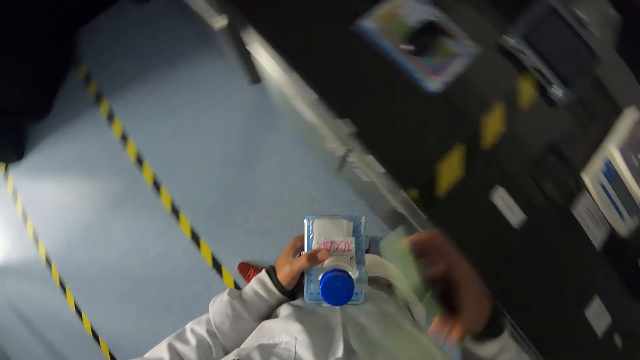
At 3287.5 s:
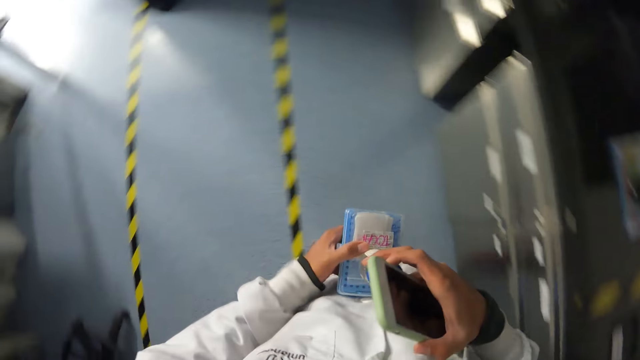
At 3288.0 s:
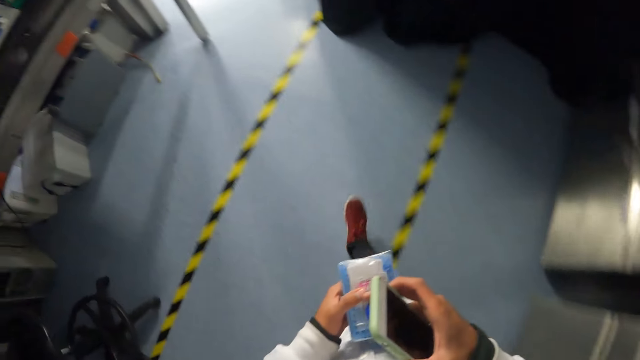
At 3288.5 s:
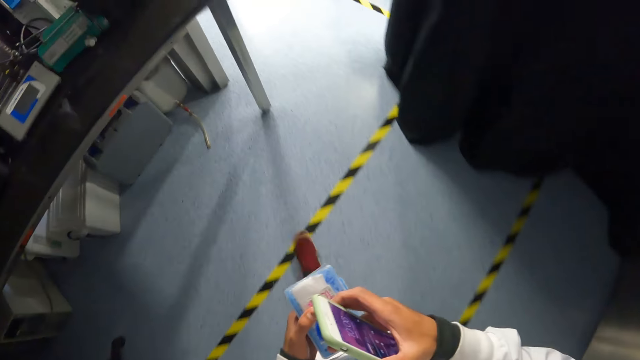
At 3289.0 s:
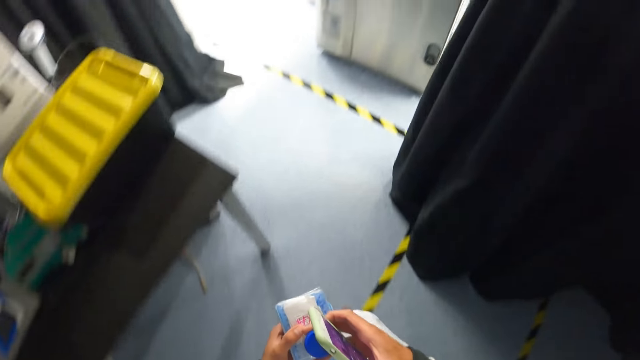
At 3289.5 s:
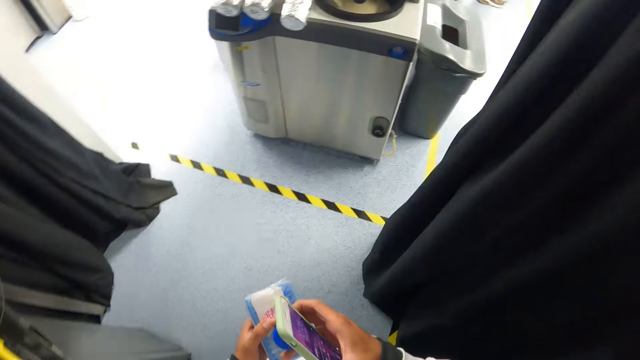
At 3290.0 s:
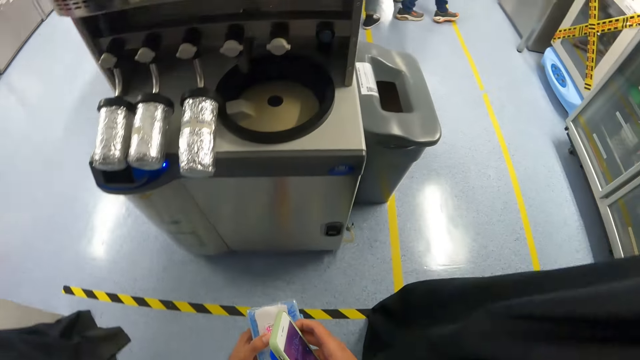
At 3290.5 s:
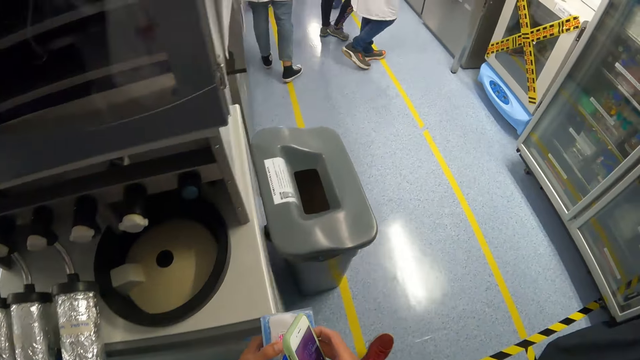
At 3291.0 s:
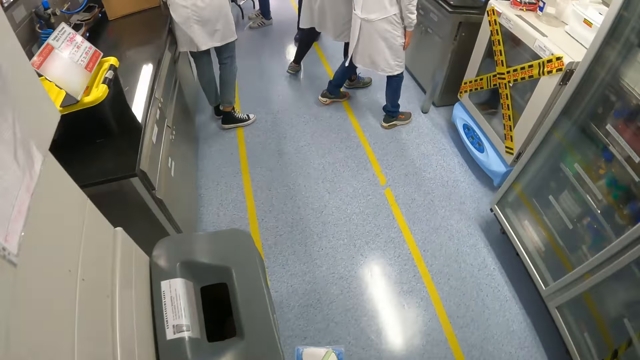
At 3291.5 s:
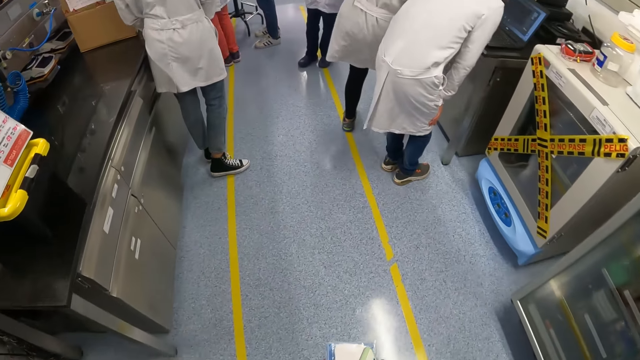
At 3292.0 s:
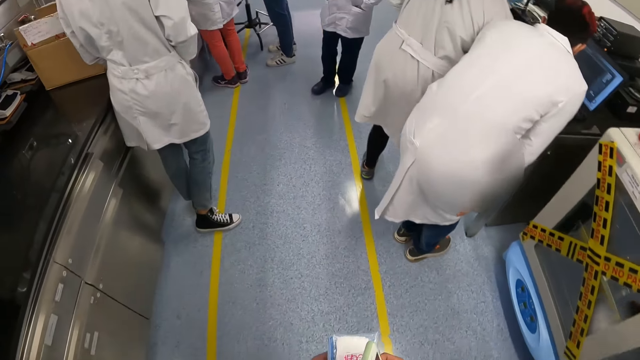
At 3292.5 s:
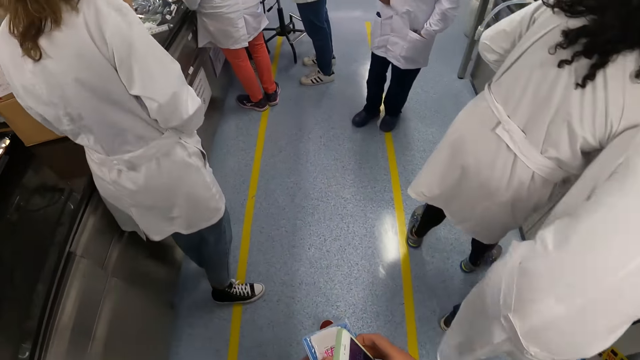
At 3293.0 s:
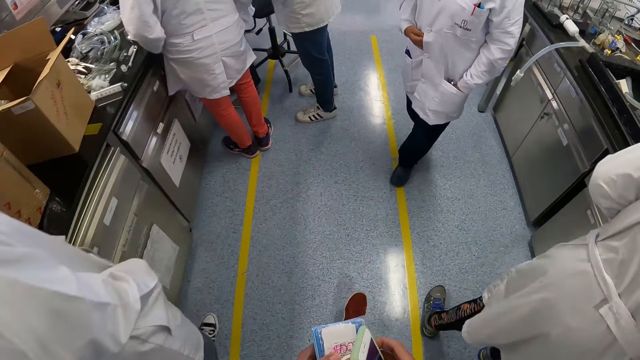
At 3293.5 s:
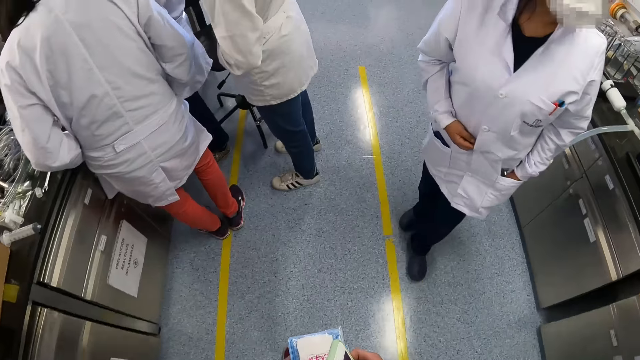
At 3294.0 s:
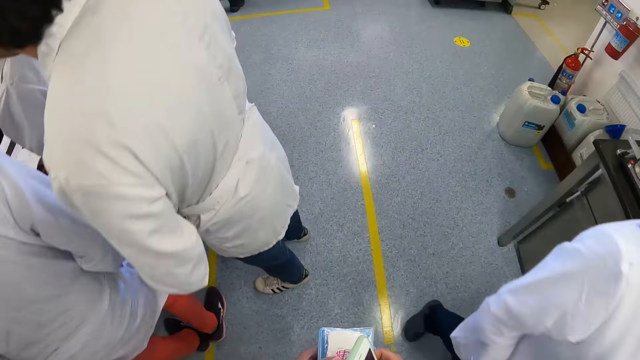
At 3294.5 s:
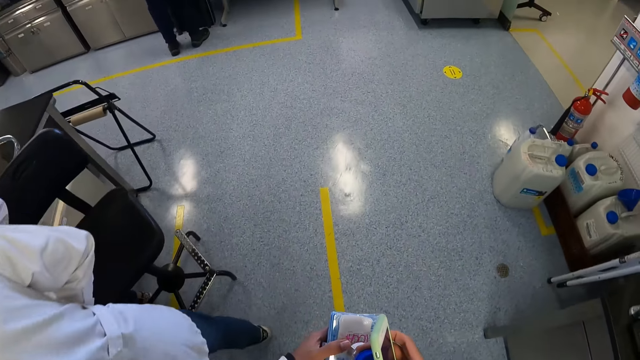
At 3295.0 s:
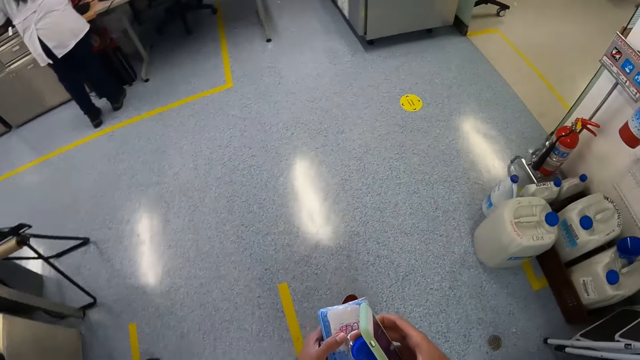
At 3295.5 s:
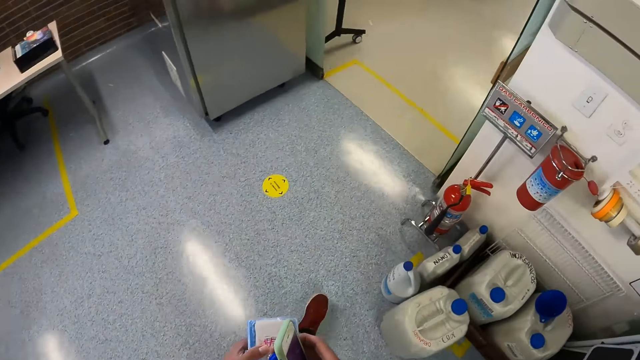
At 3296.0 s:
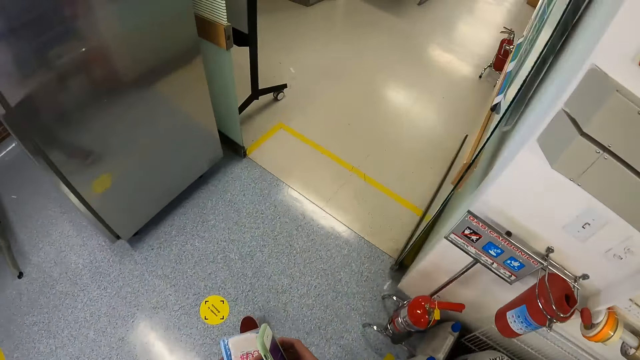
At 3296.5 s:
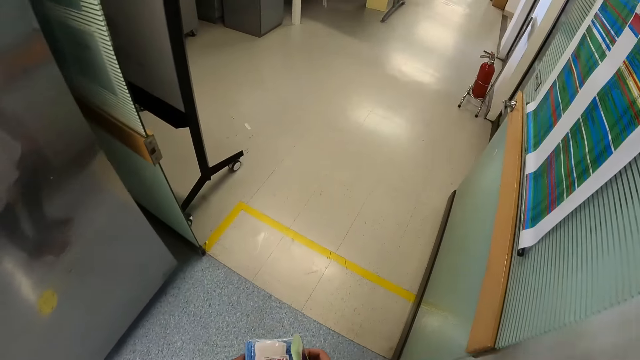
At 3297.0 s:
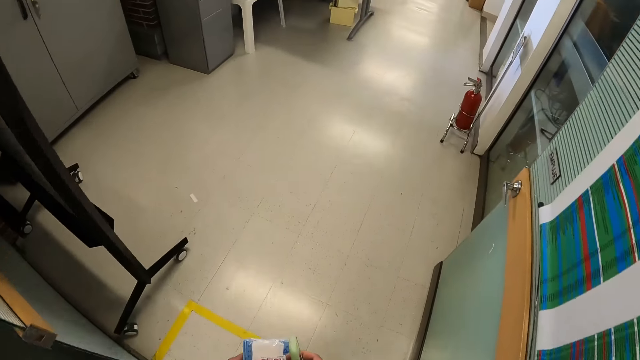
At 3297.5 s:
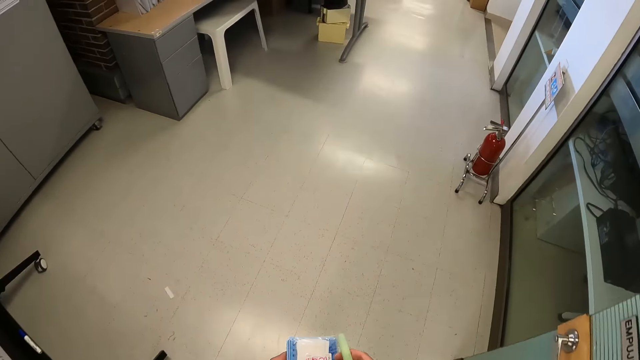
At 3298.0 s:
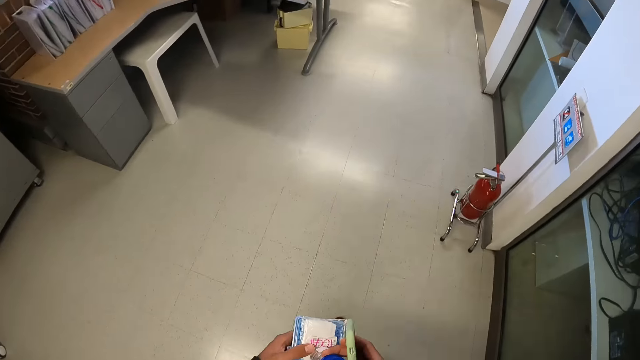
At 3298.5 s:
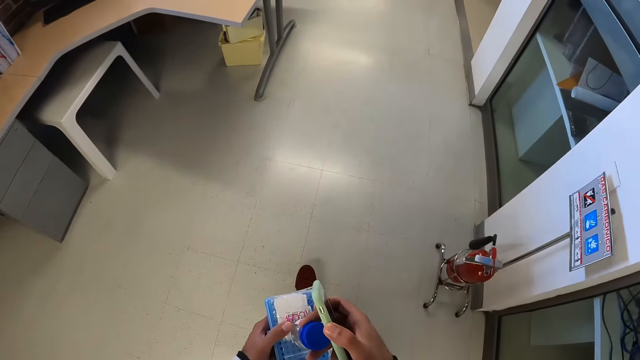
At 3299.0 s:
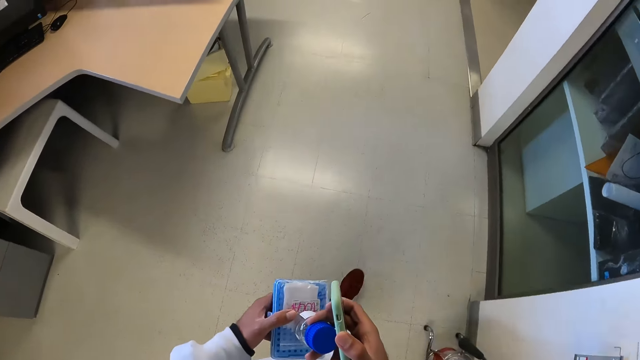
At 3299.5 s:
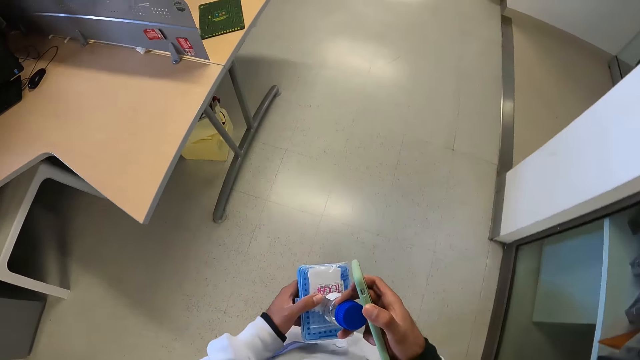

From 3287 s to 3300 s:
The camera wearer holds the container on the small plastic box in his left hand with his right hand. He walks forward. He walks past a group of people. He walks into an office.

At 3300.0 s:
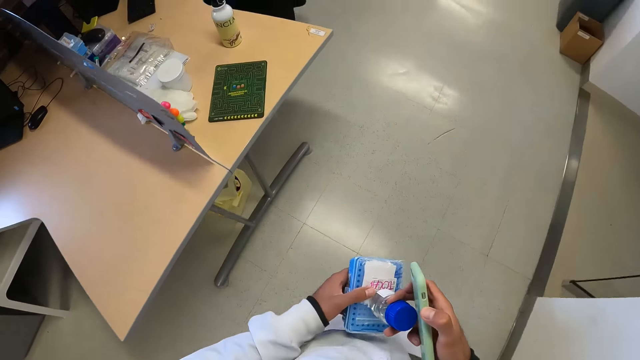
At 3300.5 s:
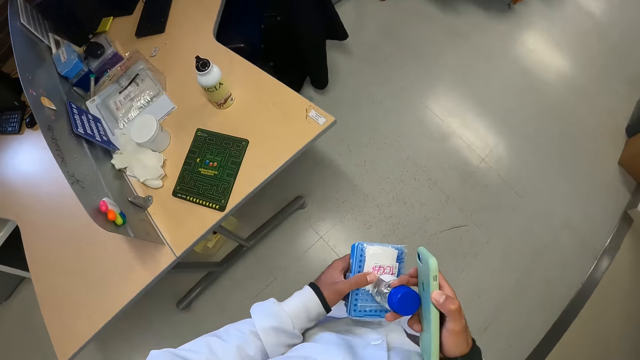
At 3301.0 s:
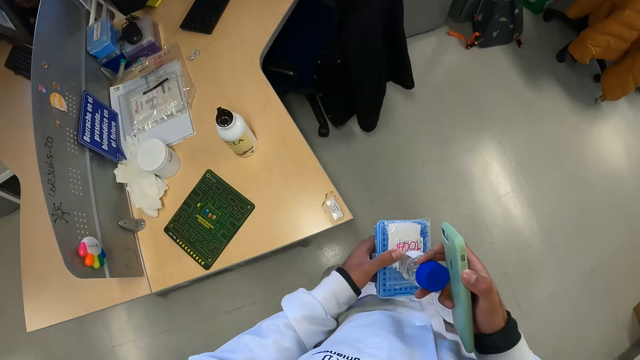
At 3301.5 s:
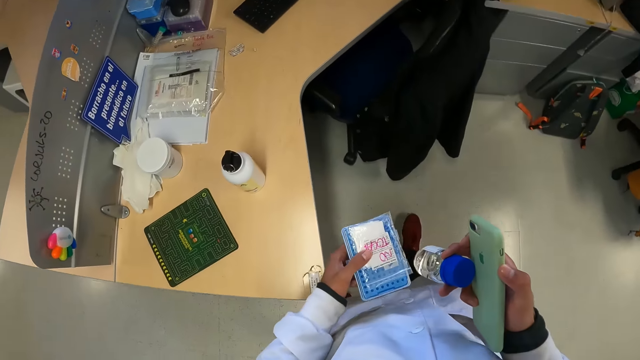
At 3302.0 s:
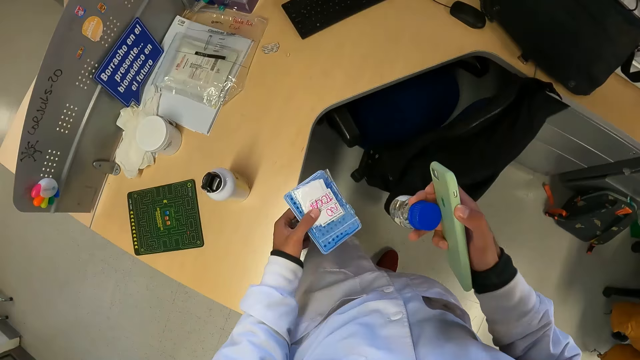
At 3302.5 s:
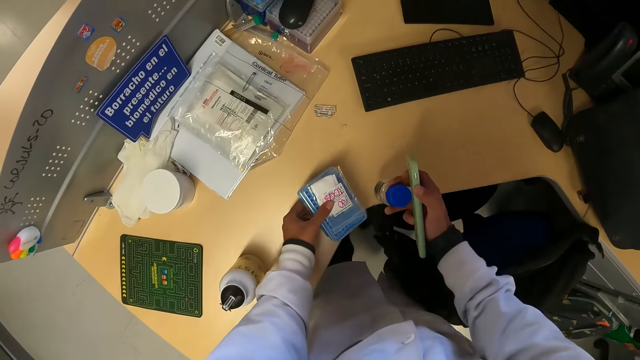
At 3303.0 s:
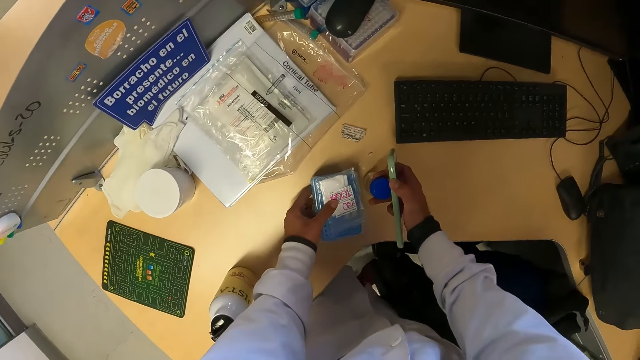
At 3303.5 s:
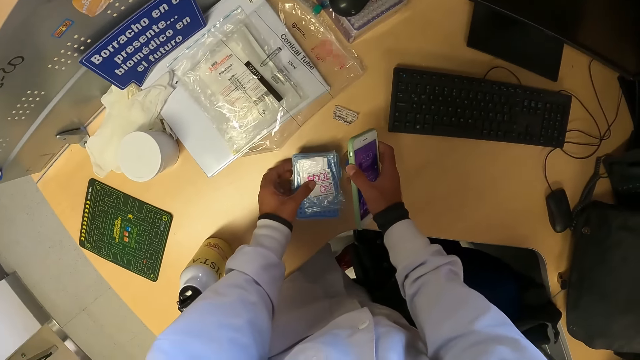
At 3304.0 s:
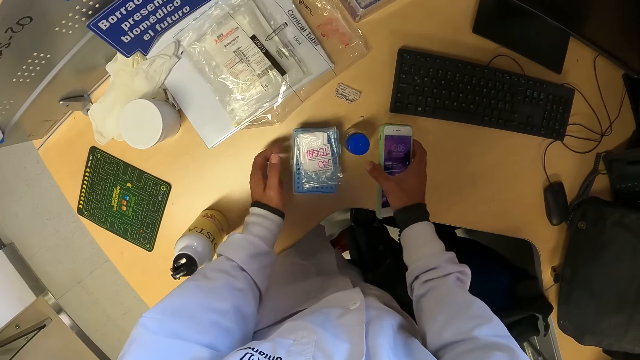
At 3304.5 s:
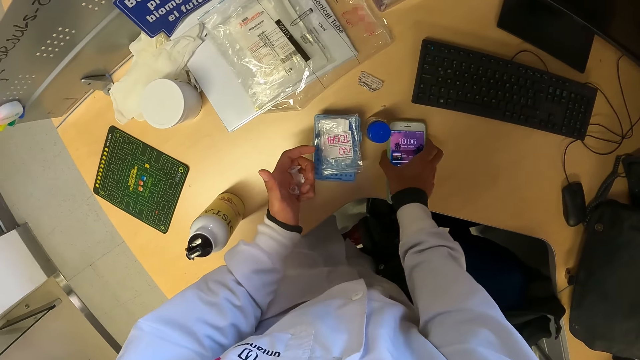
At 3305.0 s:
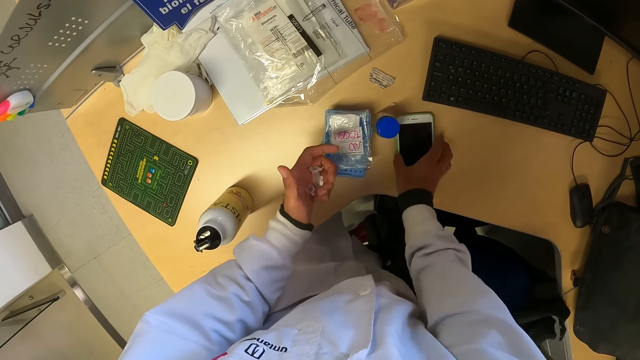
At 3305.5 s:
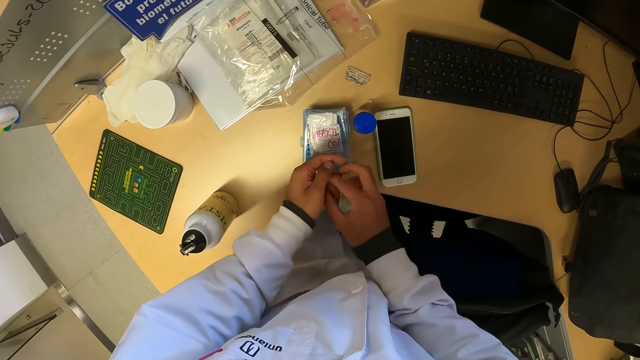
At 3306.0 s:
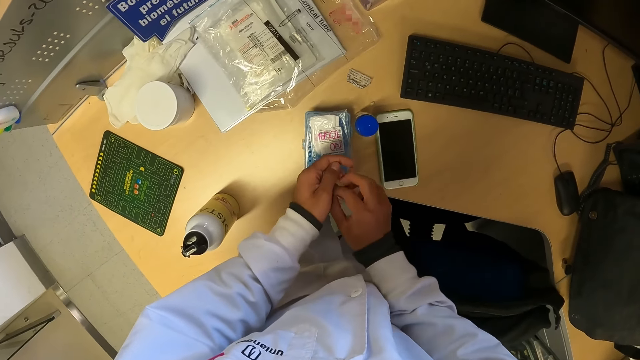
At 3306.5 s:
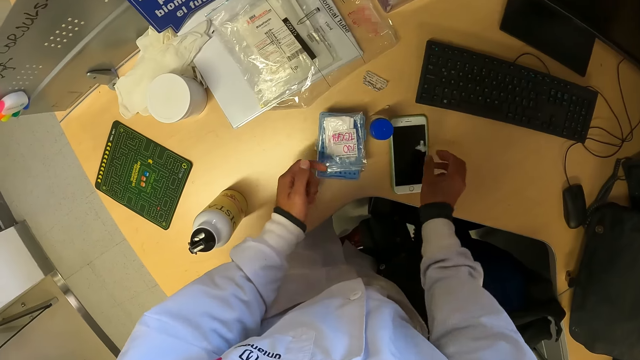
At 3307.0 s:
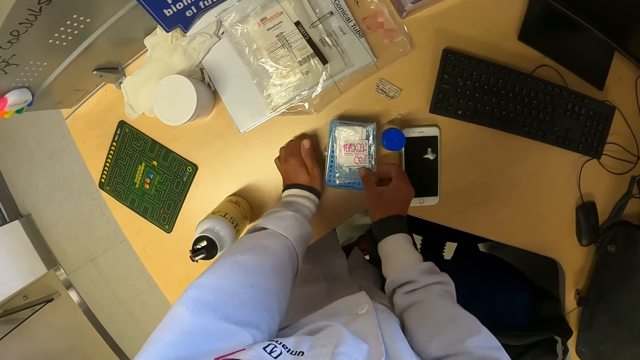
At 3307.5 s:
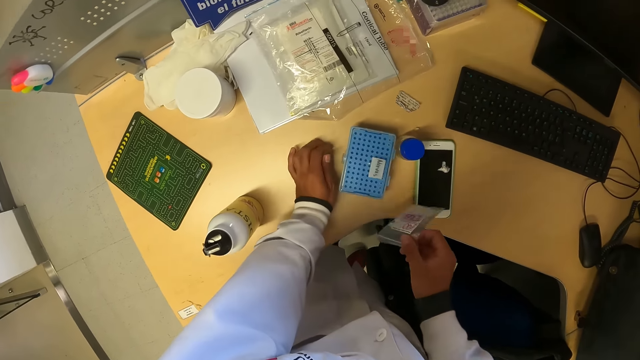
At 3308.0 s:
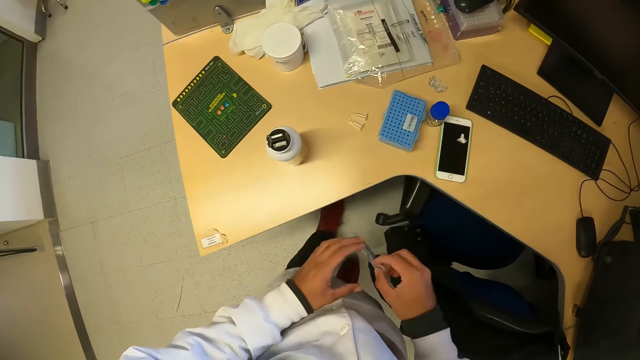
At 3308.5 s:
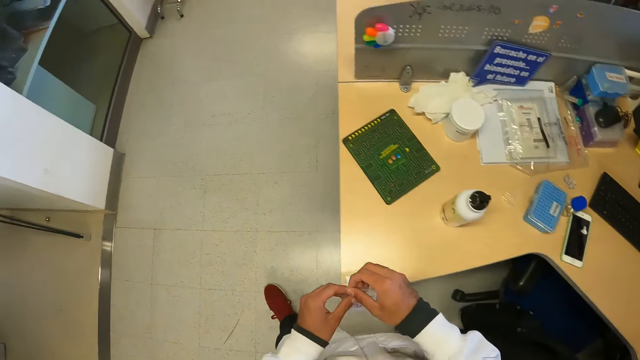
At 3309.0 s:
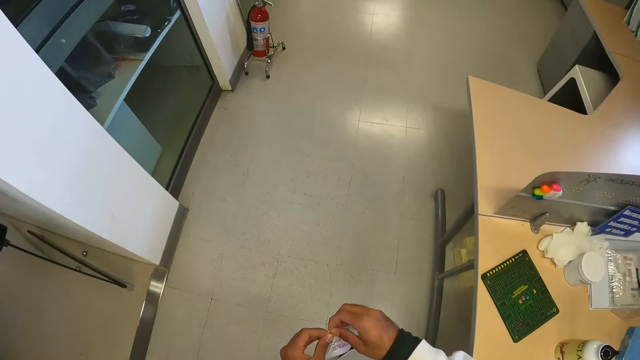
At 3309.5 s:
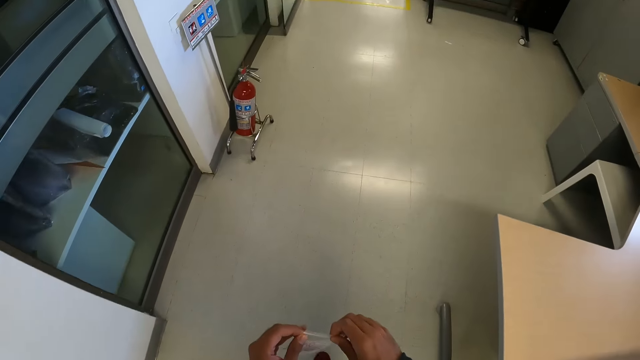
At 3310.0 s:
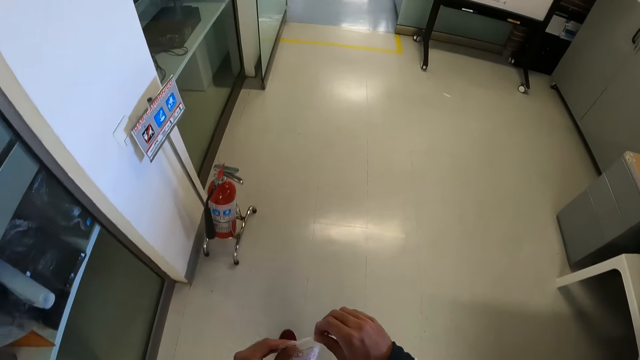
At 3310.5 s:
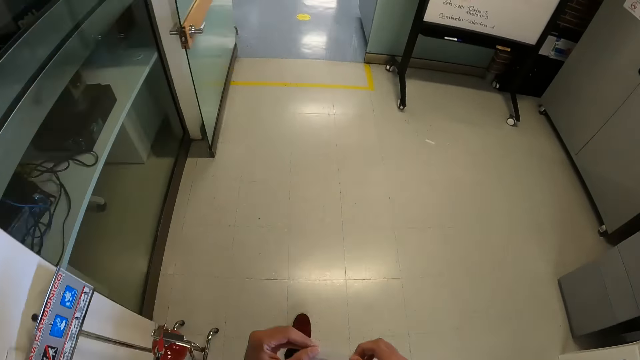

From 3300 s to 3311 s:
The camera wearer drops the plastic container in his right hand on a table. He drops the small plastic box on the table with his left hand. He drops the phone on the table with his right hand. He takes the wrapped nylon from his left hand with his right hand. He drops the wrapped nylon on the phone on the table with his right hand. He takes the transparent nylon from the small plastic box on the table with his right hand. He drops the small plastic containers on the table with his left hand. He seals the nylon in his right hand with his left hand. He walks away from the table.
